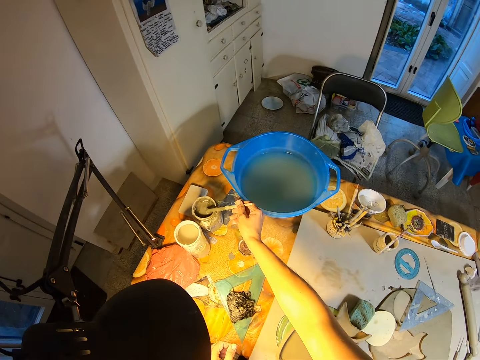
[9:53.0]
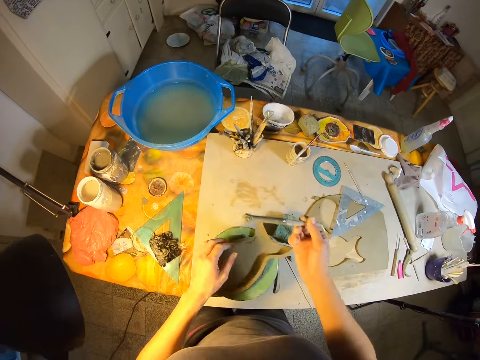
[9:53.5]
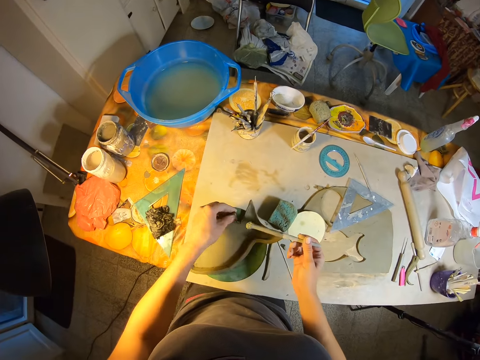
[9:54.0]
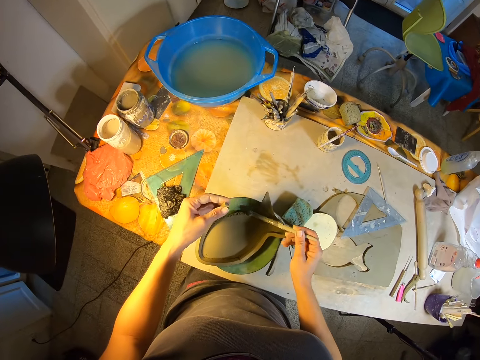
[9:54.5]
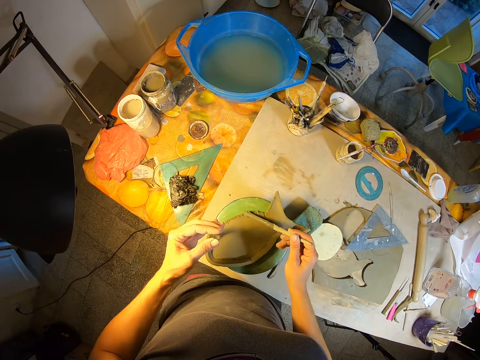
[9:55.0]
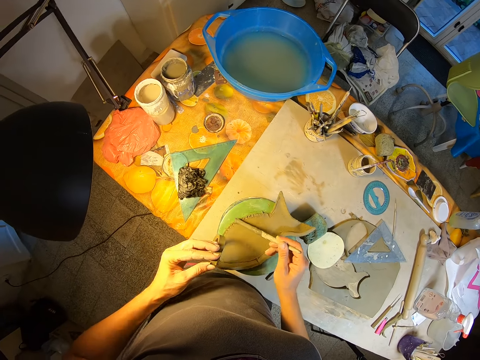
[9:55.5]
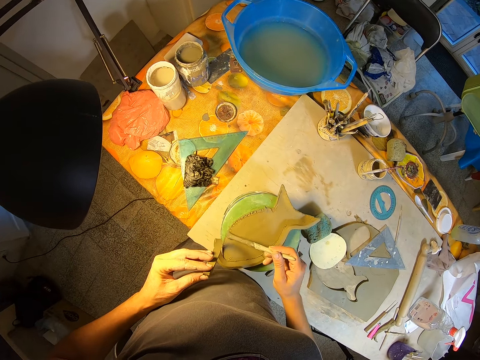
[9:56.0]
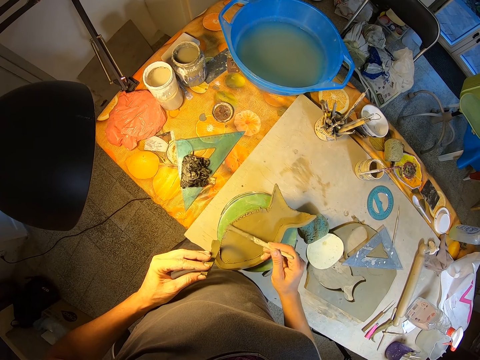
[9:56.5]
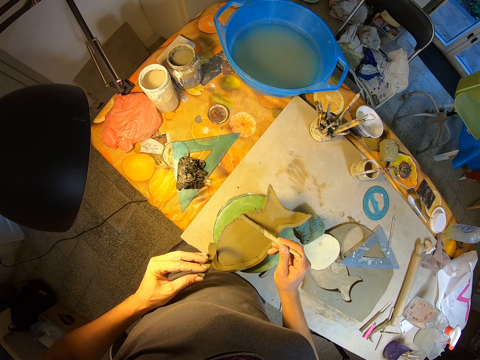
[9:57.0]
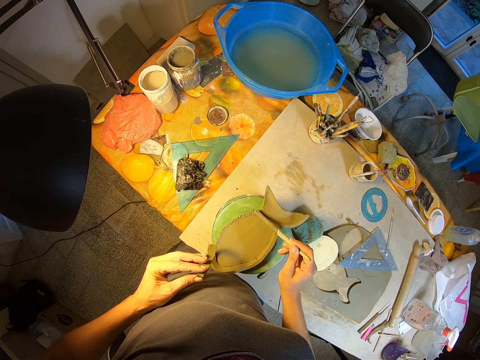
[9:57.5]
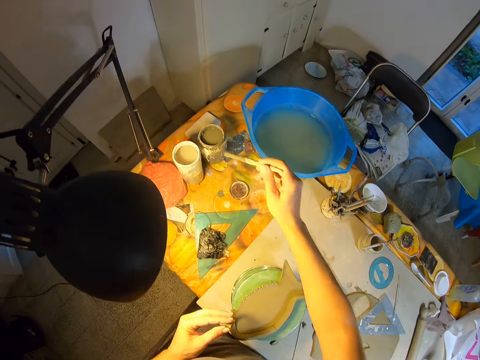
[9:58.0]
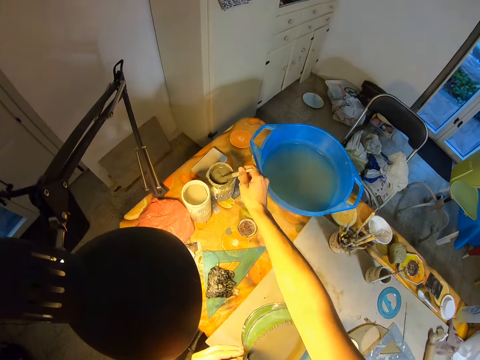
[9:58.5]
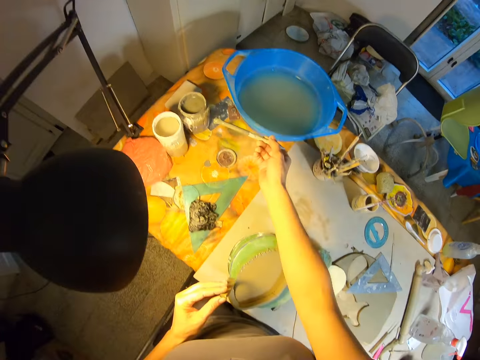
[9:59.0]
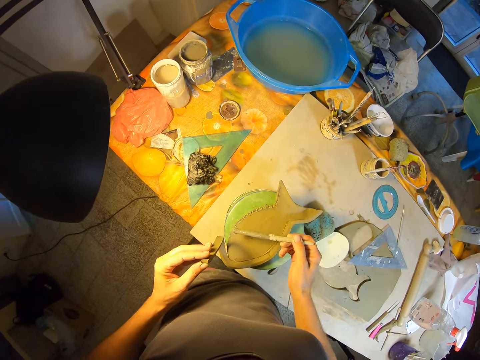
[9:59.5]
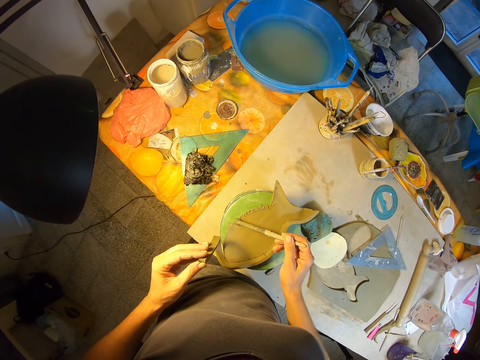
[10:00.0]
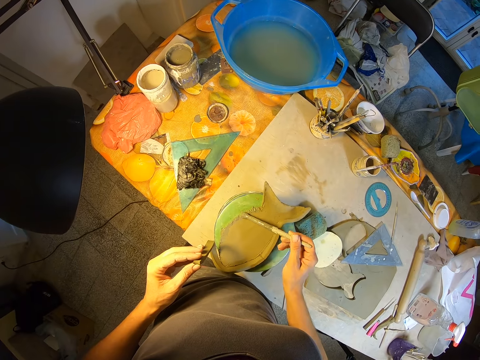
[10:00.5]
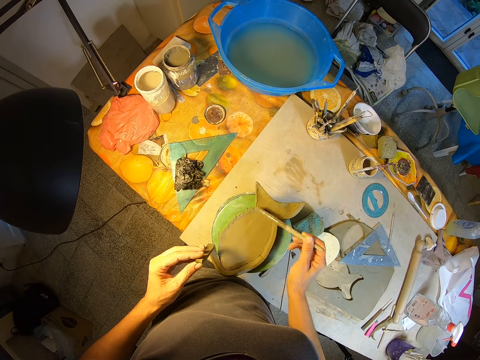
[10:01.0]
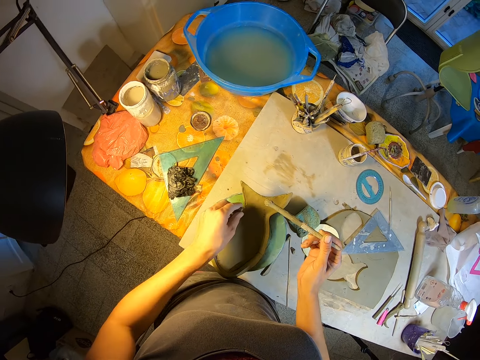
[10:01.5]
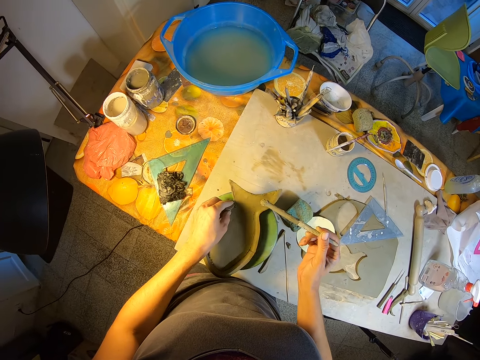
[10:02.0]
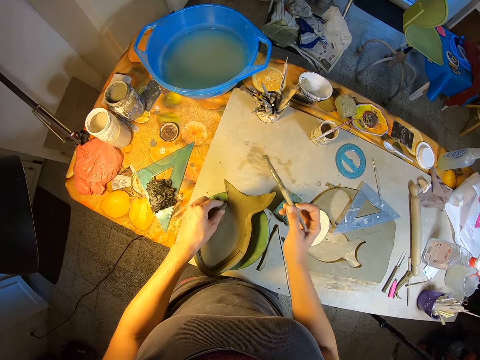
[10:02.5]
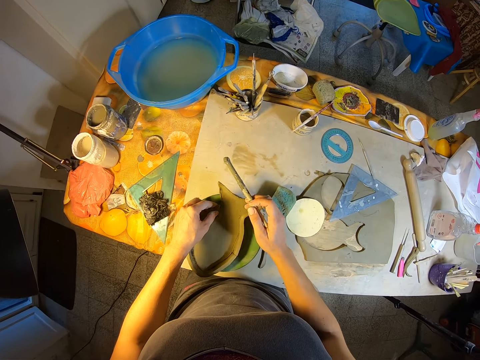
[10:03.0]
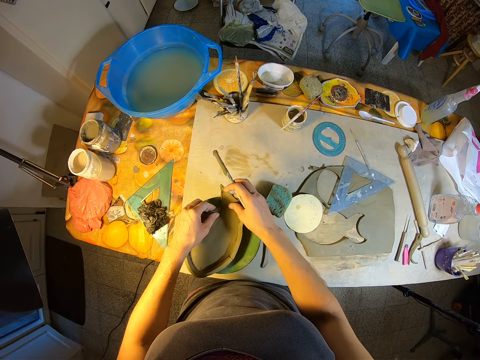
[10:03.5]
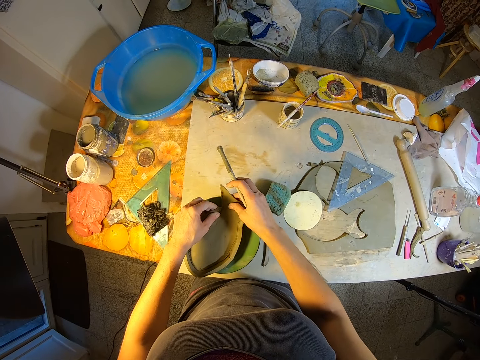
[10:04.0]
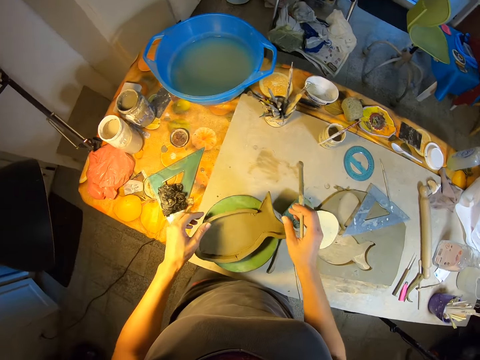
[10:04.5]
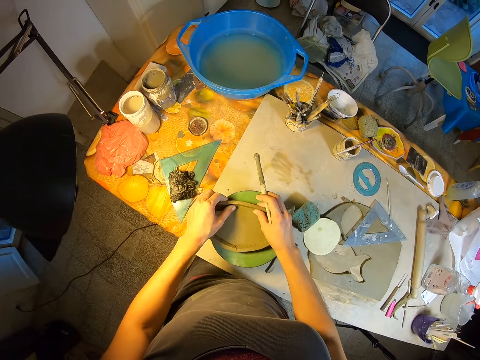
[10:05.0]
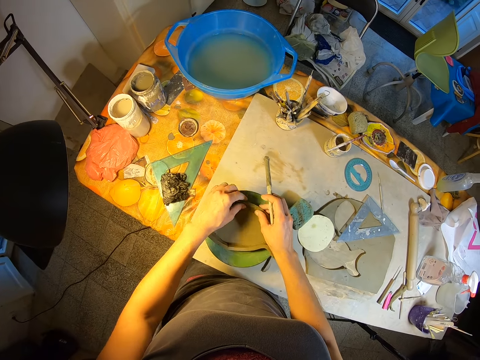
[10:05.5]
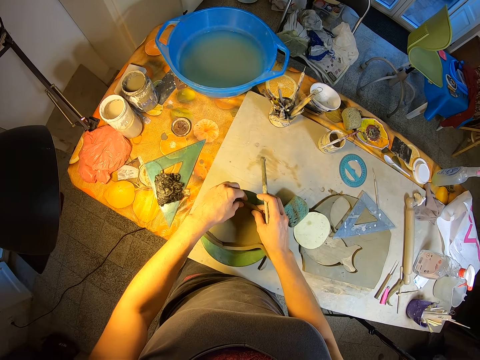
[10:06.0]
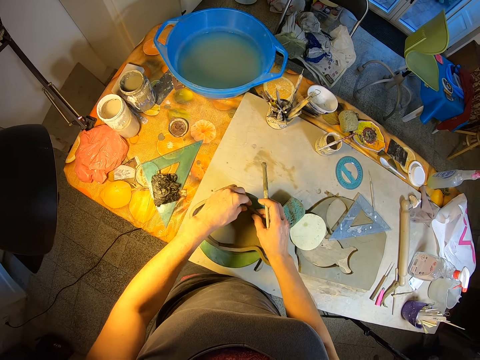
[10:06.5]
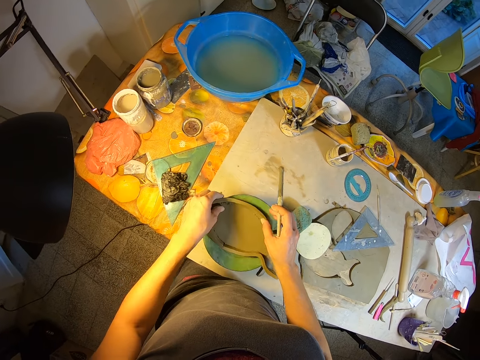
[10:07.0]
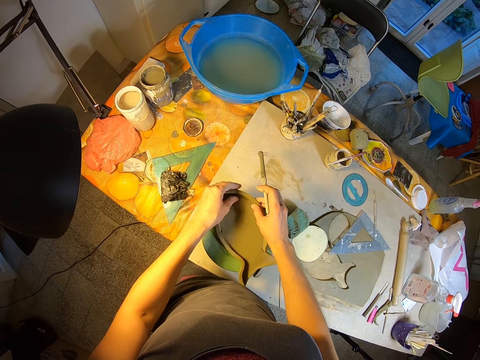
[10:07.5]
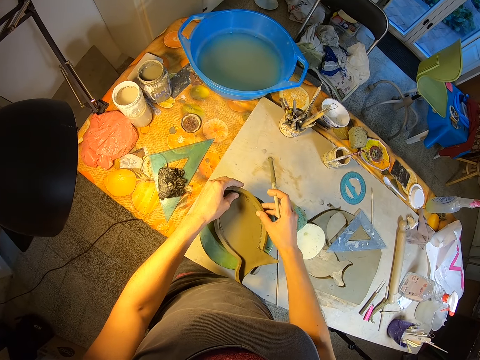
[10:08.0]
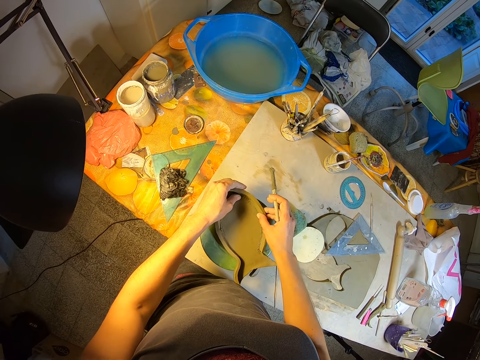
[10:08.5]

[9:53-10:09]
The camera wearer picks the paintbrush from the paint. He raises the edge of the paper craft with his left hand. He applies glue on the paper craft with the brush in his right hand. He takes glue from the glue container with the brush in his right hand. He applies the glue on the paper craft with the brush in his right hand. He attaches the edge of the paper craft to the paper craft with his left hand. He mounts mud on the mold. He presses the edge of the paper craft on the workholder with his two hands. He fixes the mold structure with both hands.

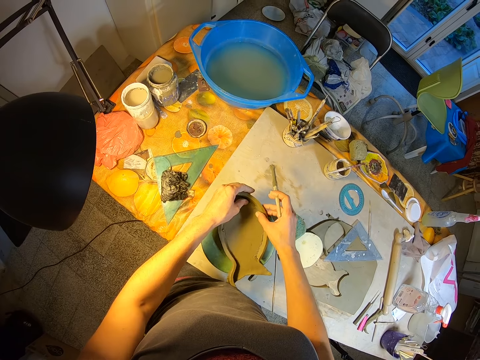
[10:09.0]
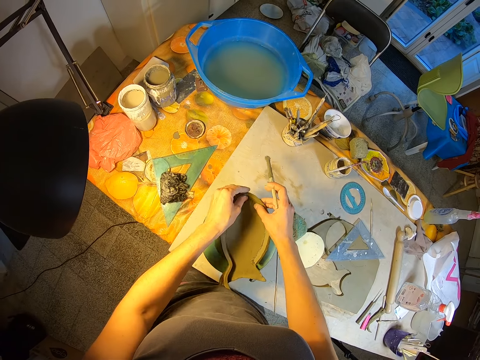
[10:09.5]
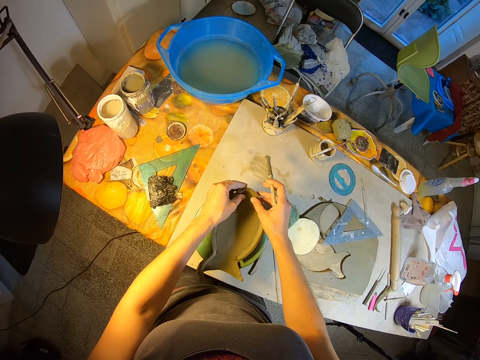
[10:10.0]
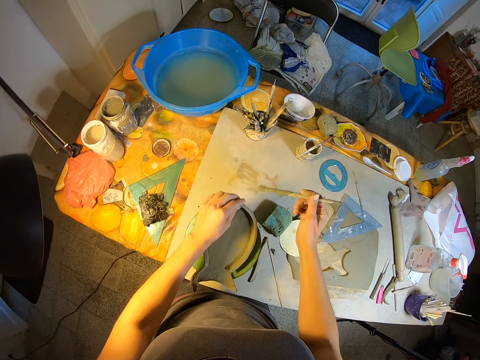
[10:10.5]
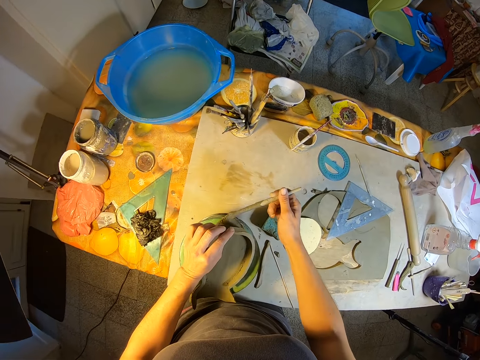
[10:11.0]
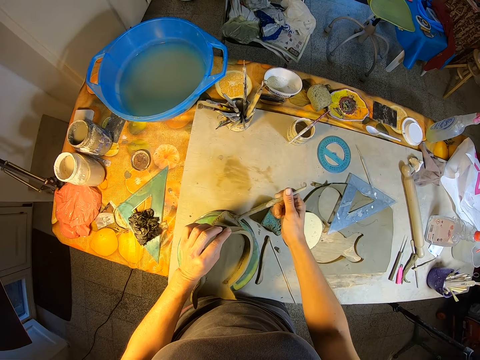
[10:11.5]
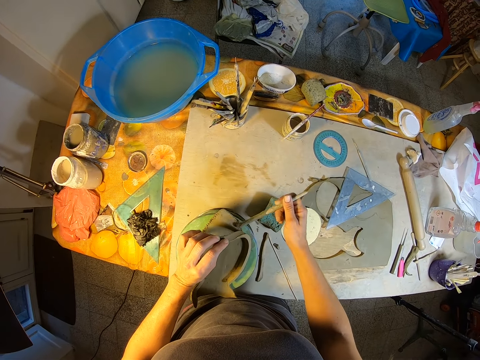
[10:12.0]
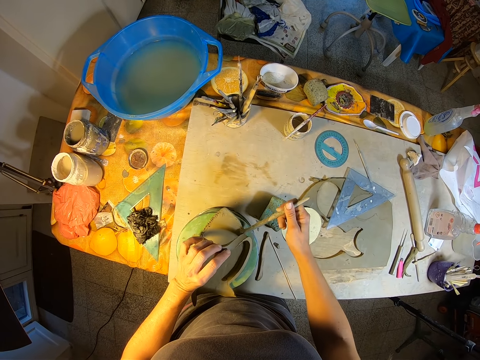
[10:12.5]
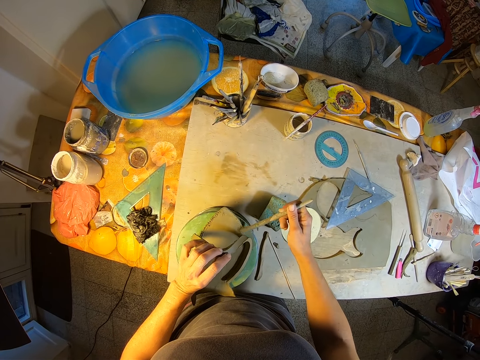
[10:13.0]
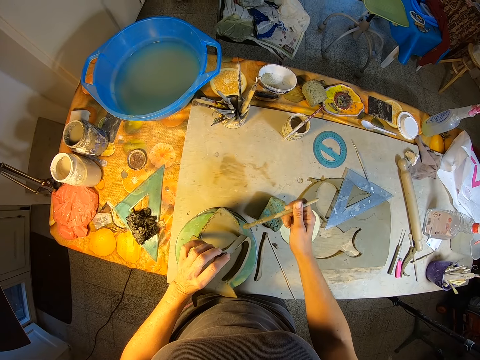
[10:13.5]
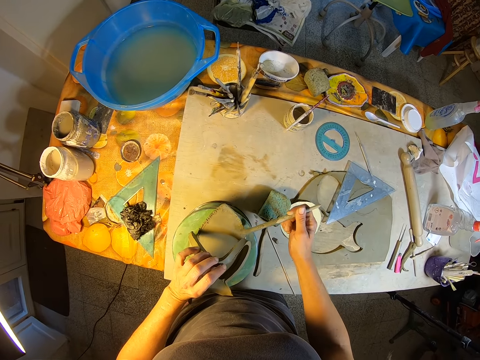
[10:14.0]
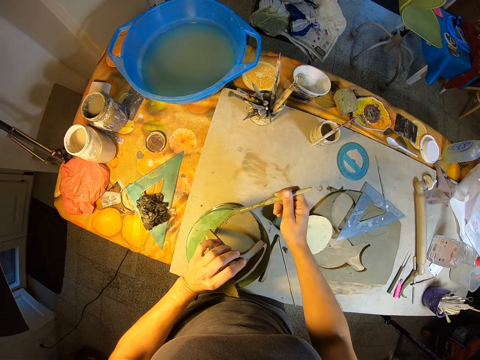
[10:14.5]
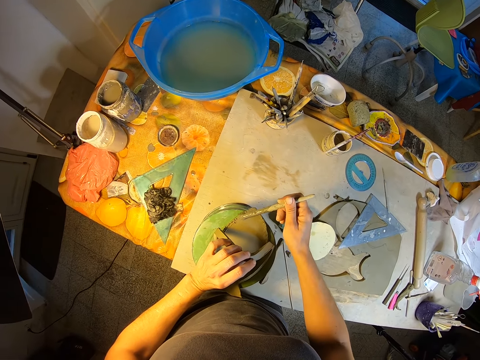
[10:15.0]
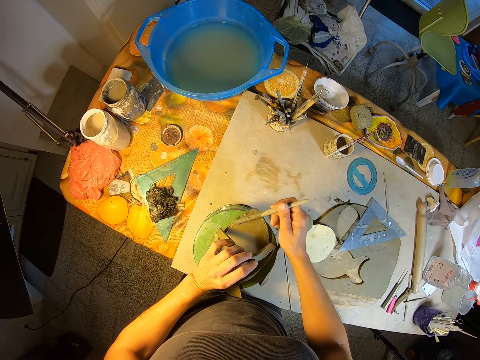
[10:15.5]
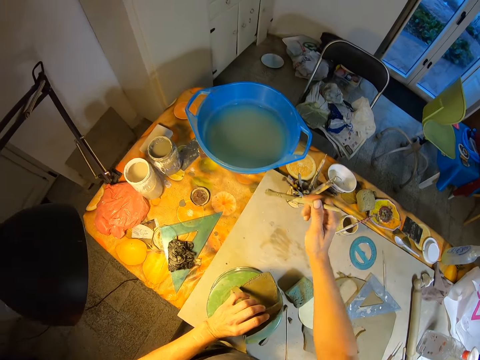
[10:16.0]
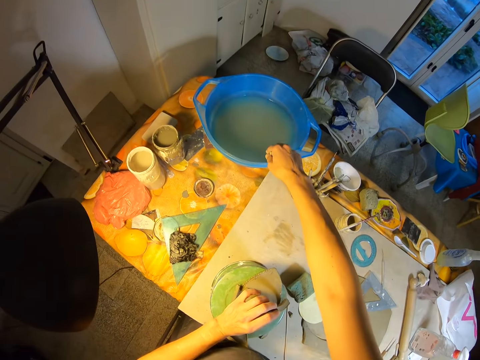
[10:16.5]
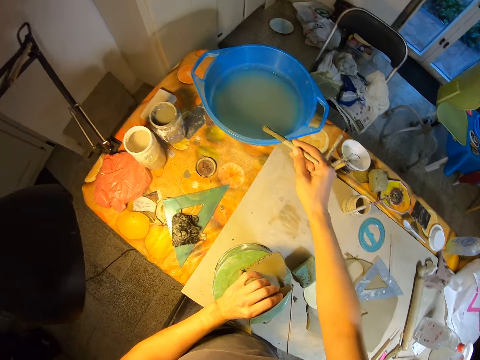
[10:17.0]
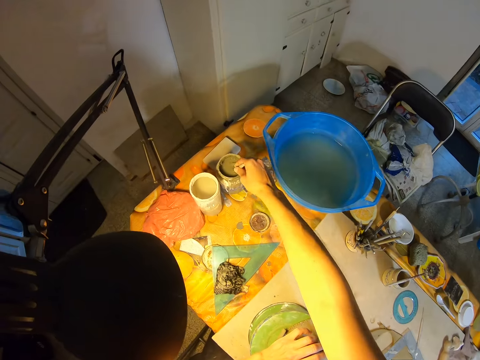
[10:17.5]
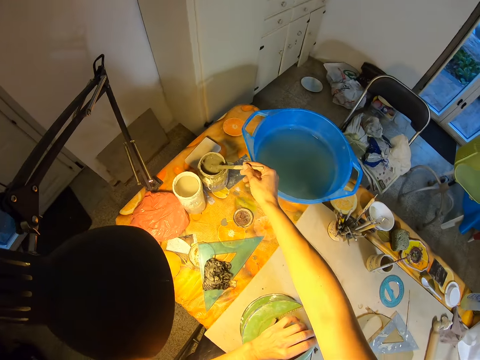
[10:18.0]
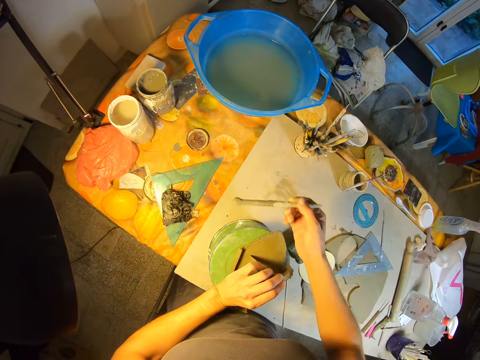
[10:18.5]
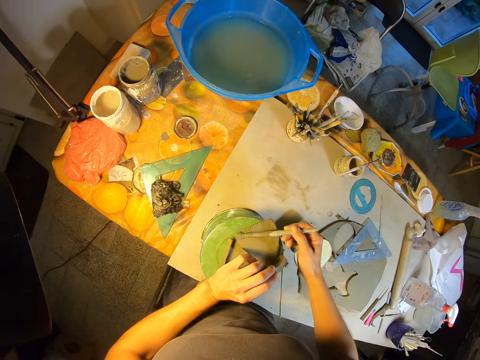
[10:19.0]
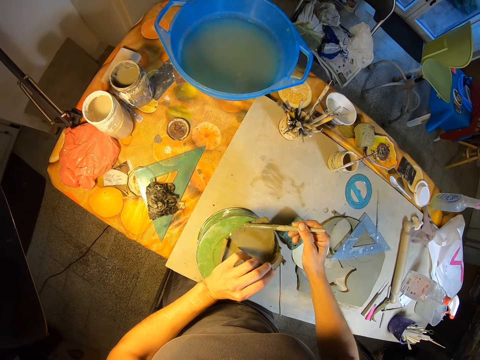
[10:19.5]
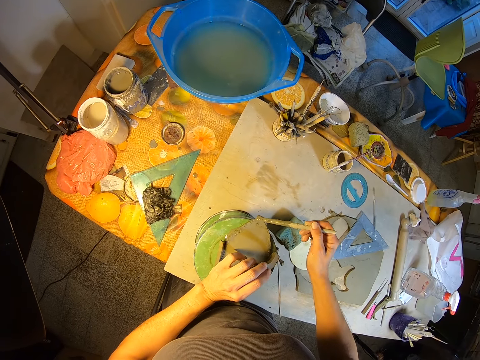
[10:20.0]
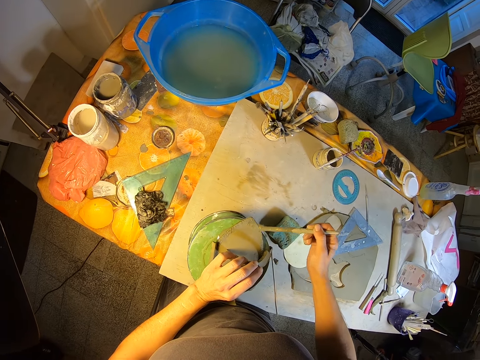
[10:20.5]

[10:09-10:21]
The camera wearer pulls the edge of the paper craft on the workholder with his left hand. He applies the glue on the paper craft with the brush in his right hand. He dips the brush in a bowl of water on the table with his right hand. He takes glue from the glue container with the brush in his right hand. He applies the glue on the paper craft with the brush in his right hand.
